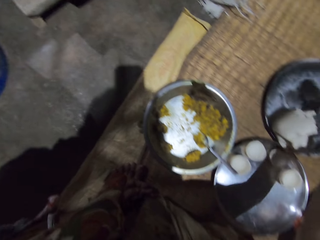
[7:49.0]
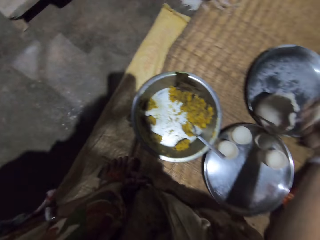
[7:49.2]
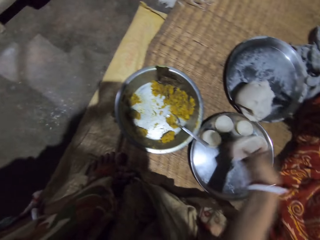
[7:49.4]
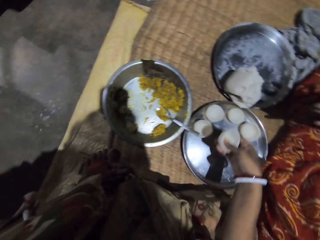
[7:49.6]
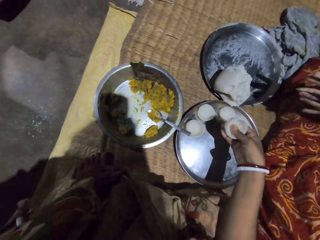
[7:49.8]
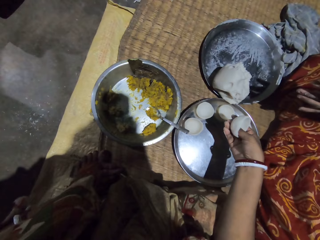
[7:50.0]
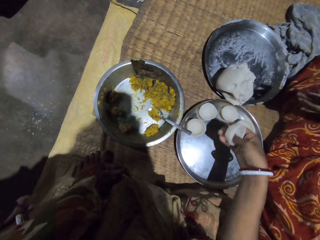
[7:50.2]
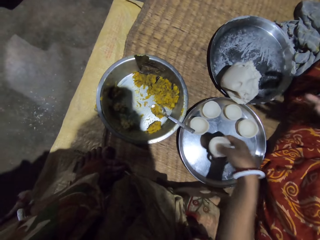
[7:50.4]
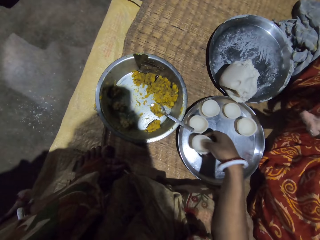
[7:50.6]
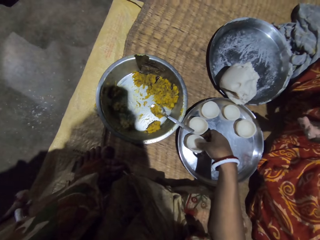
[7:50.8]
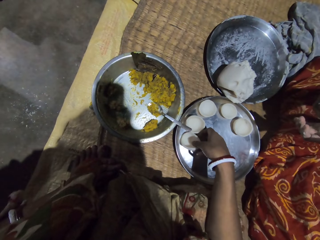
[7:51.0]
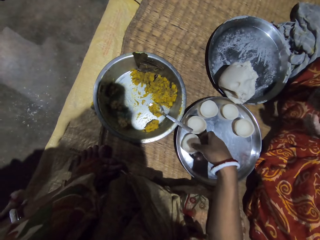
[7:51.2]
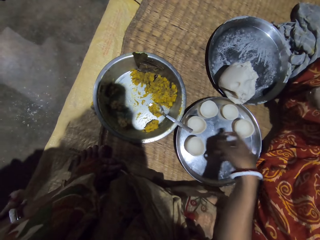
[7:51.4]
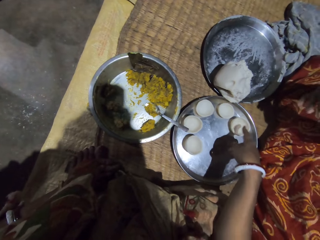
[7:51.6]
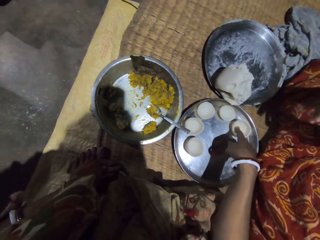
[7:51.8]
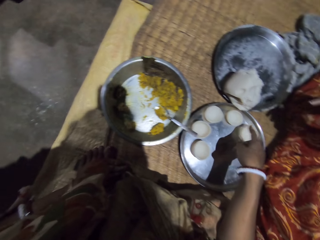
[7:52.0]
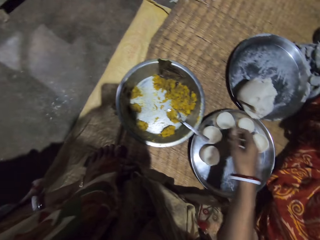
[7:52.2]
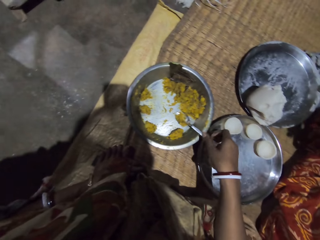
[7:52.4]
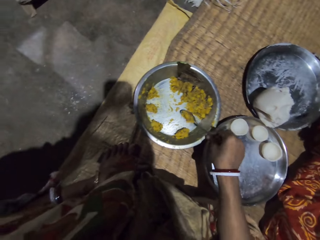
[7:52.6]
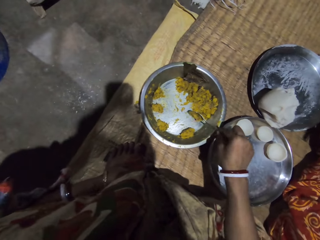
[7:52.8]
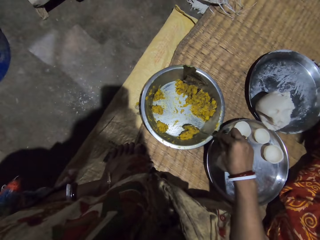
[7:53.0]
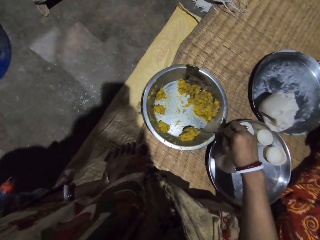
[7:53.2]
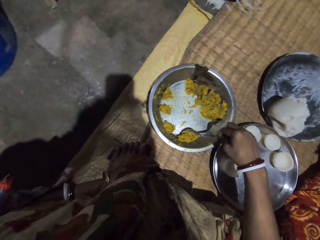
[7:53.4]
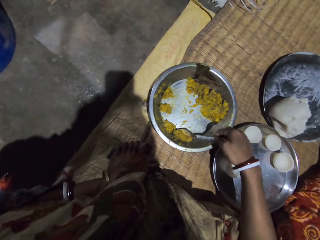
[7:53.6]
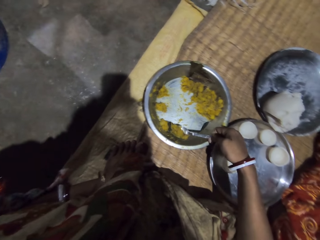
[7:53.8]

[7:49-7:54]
The camera wearer picks a folded dough from the tray. They press on the dough. They put the dough on the tray. They touch the food. They scoop the yellow peas using a spoon.
